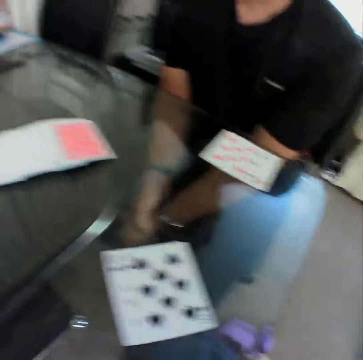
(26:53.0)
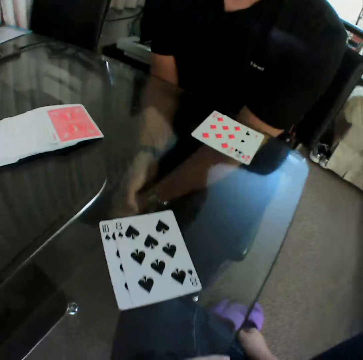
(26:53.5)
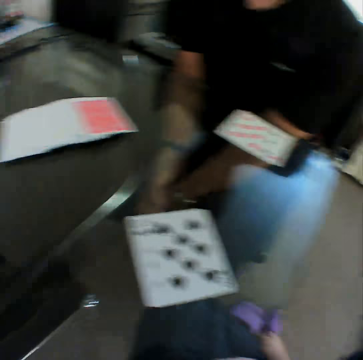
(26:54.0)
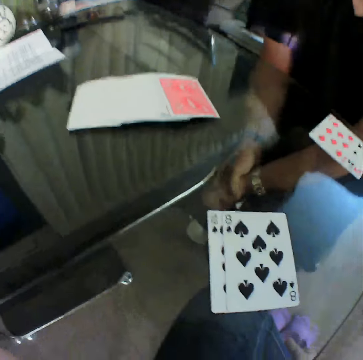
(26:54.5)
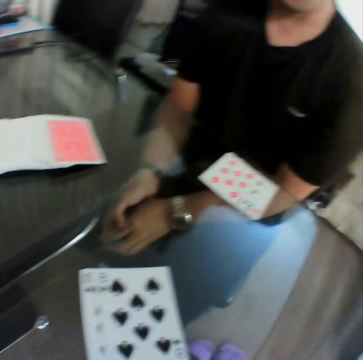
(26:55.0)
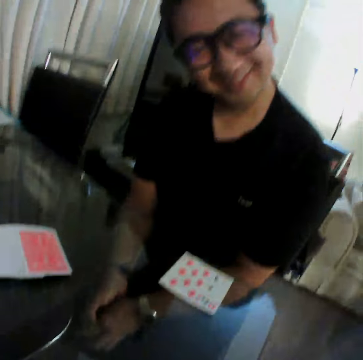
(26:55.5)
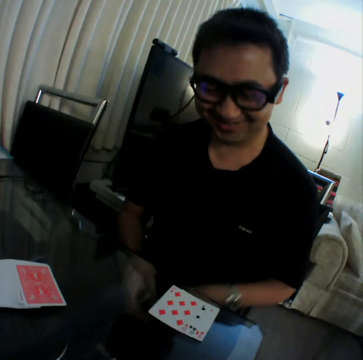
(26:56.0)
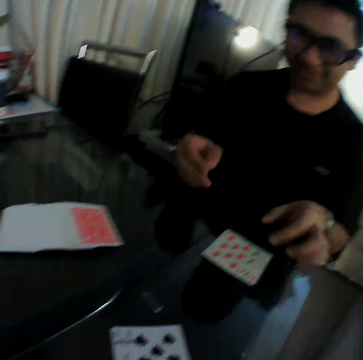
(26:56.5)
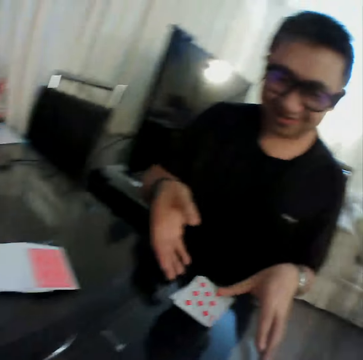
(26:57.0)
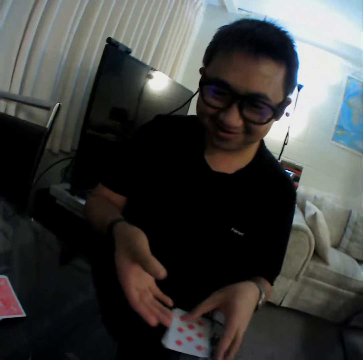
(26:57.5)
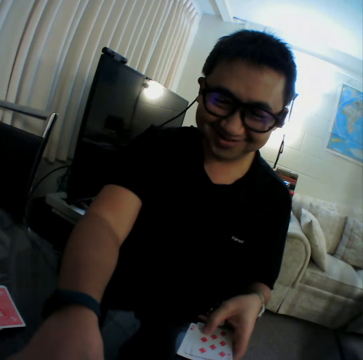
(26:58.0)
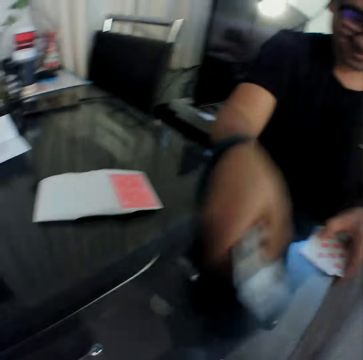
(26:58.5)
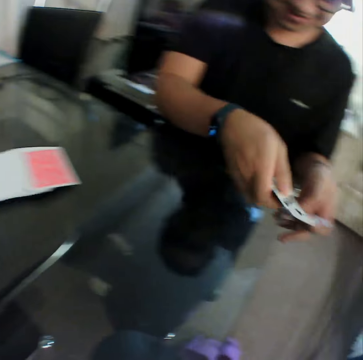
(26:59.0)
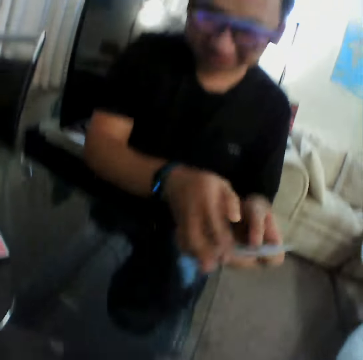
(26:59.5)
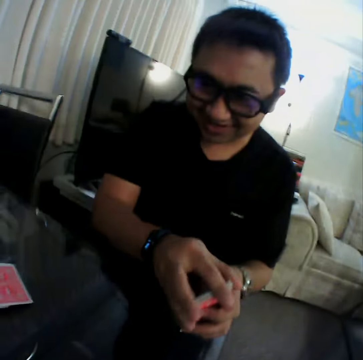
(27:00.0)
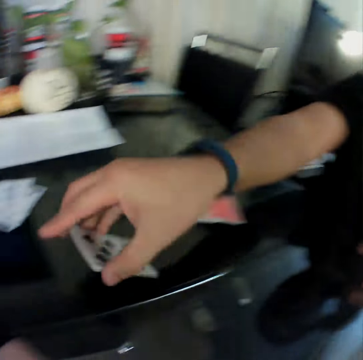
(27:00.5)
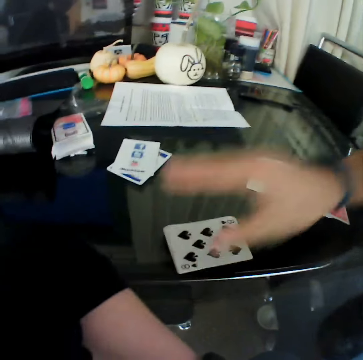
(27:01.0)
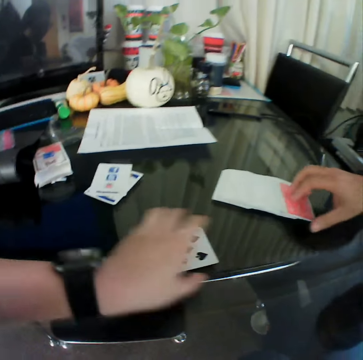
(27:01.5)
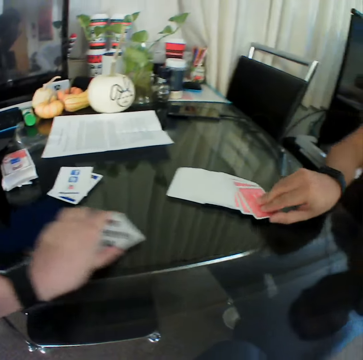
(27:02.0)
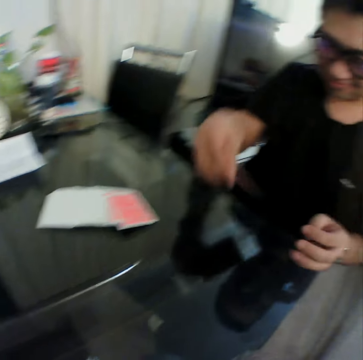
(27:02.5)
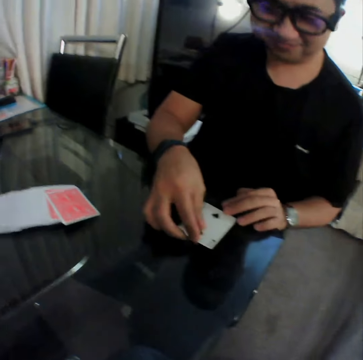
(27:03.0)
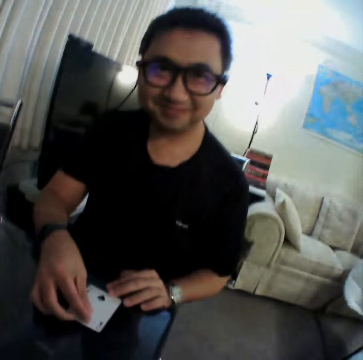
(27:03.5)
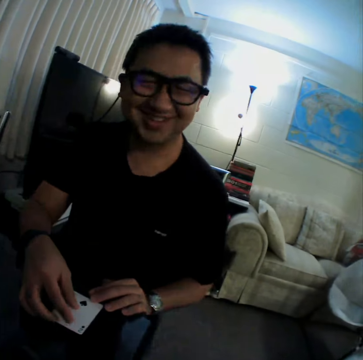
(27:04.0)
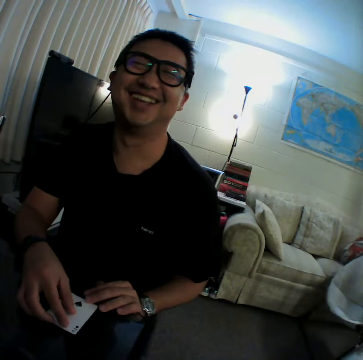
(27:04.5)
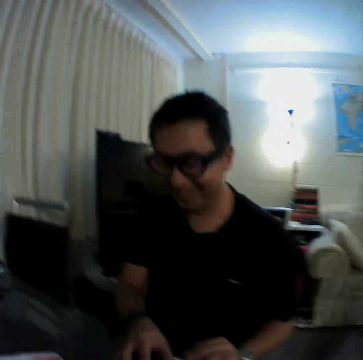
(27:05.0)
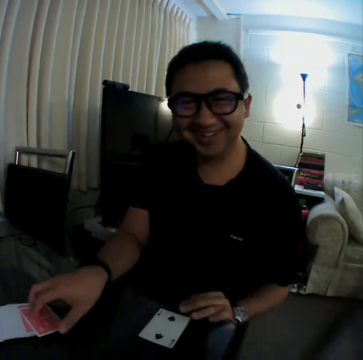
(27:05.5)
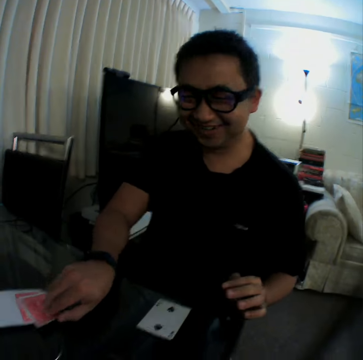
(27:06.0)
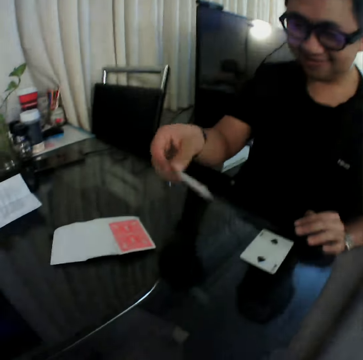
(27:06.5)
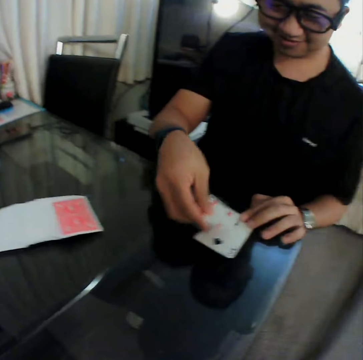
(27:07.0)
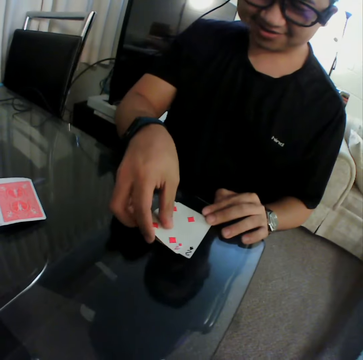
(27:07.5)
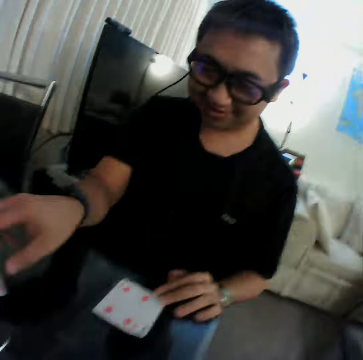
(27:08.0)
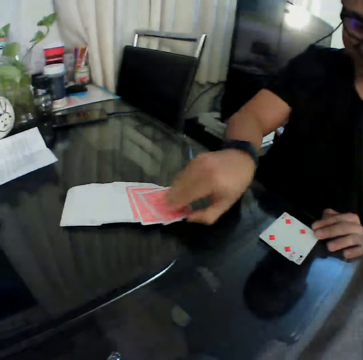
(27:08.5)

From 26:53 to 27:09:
A man packs the cards on the table with his hands. The man picks up the cards. The man picks up the cards again. The man holds the cards with both hands and places the cards in his hands on the table. The camera wearer pulls the card. He moves the cards on the table with his left hand. The man picks up a card from a deck on the table with his right hand. The man checks the card and places the cards in his hands on the table. The man holds the card with both hands and laughs. The man picks up a card from the deck on the table with his right hand, checks the card, and places the cards in his hands on the table.

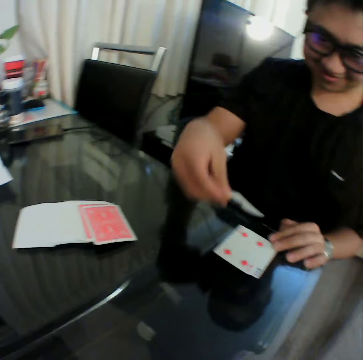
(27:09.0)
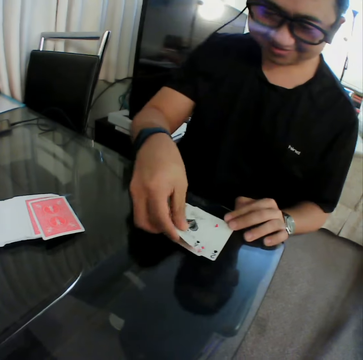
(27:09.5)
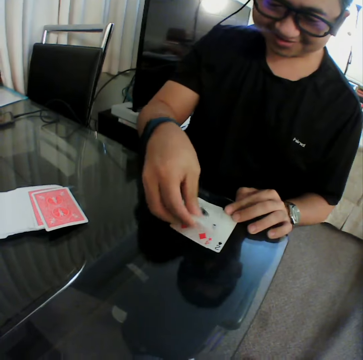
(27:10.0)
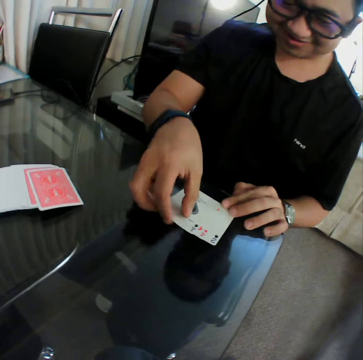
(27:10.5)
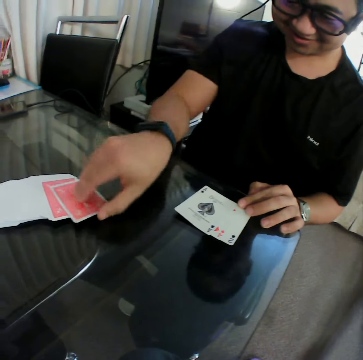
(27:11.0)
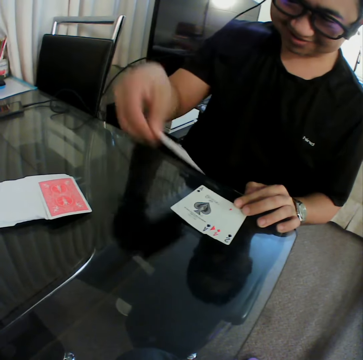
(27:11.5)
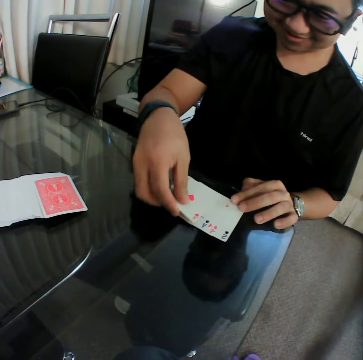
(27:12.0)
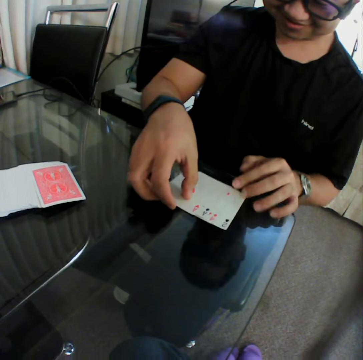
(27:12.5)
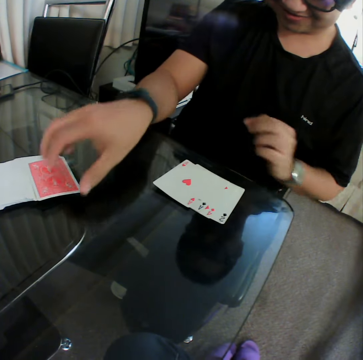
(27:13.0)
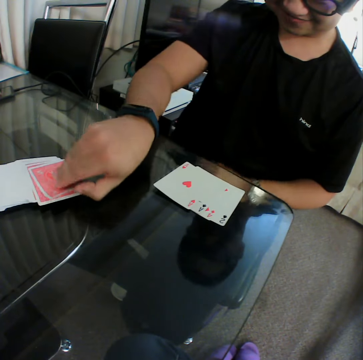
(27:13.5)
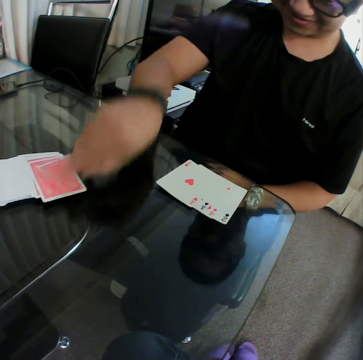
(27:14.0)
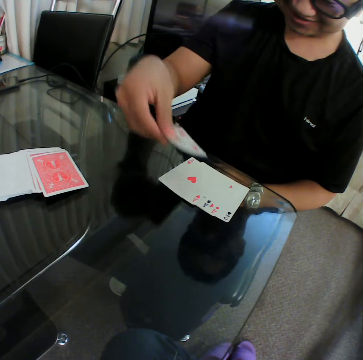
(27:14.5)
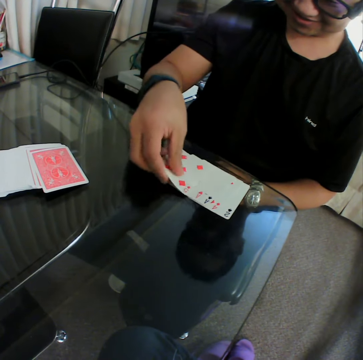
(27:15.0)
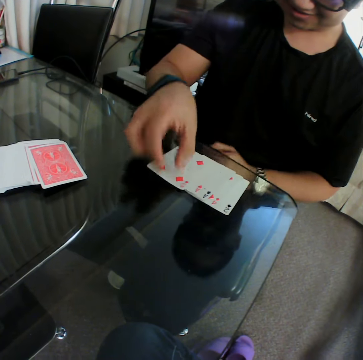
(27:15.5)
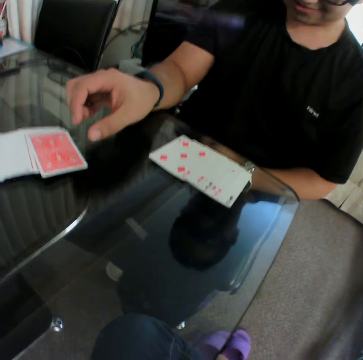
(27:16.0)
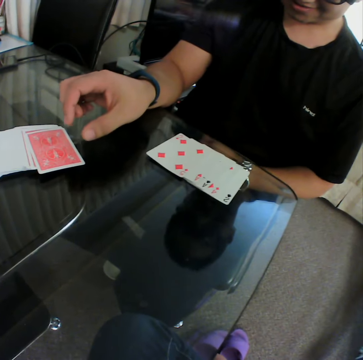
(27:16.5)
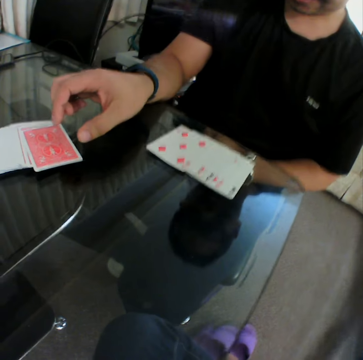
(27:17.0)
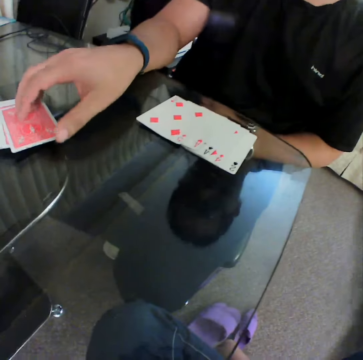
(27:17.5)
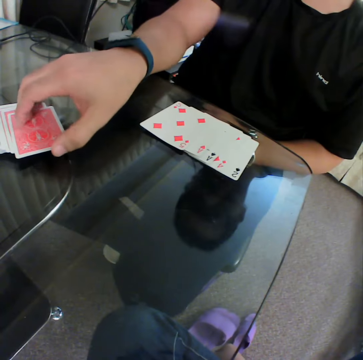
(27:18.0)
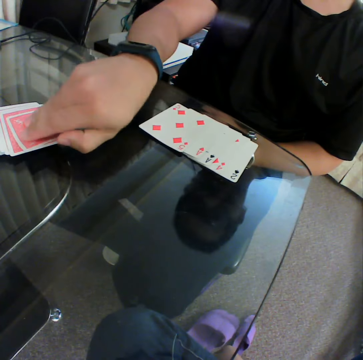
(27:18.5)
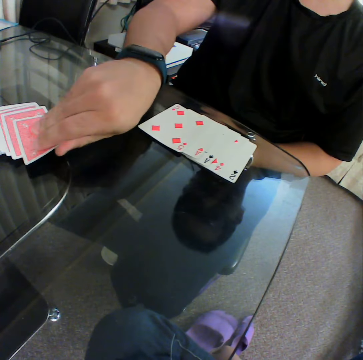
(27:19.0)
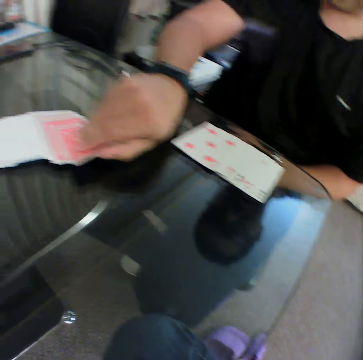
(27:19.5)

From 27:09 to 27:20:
A man picks a card from a deck on the table with his right hand. He places the cards in his hands on the table. He picks a card from the deck on the table with his right hand. He checks the card. He places the cards in his hands on the table. He picks a card from the deck on the table with his right hand. He checks the card. He places the cards in his hands on the table. He picks a card from the deck of cards on the table with his right hand.

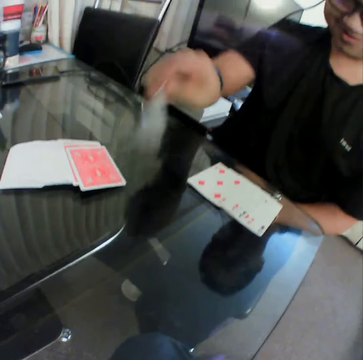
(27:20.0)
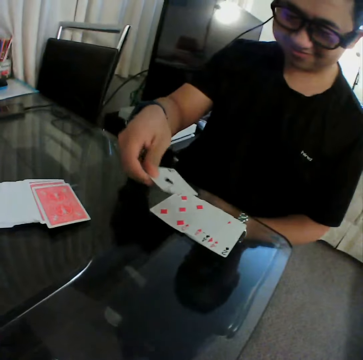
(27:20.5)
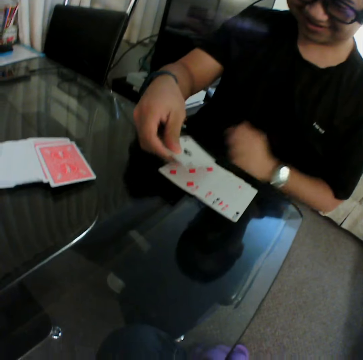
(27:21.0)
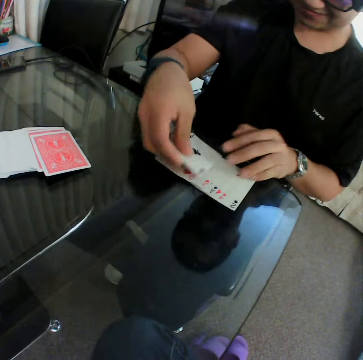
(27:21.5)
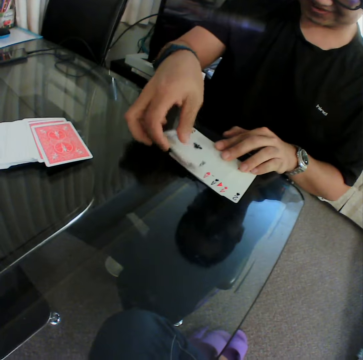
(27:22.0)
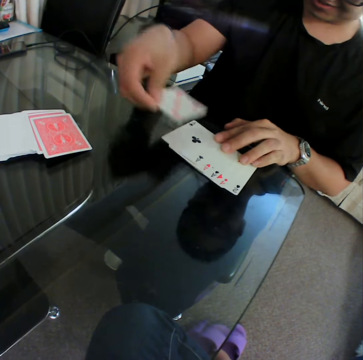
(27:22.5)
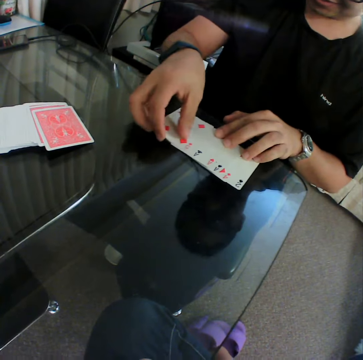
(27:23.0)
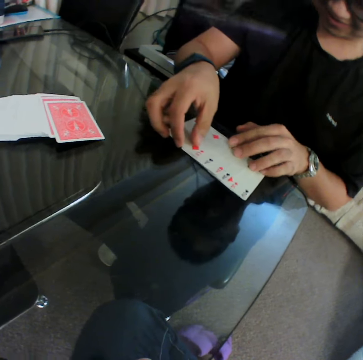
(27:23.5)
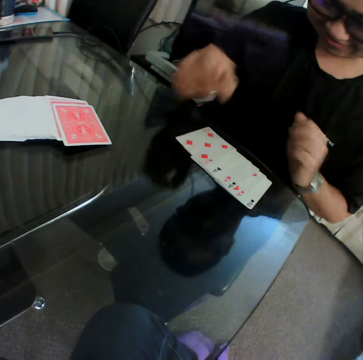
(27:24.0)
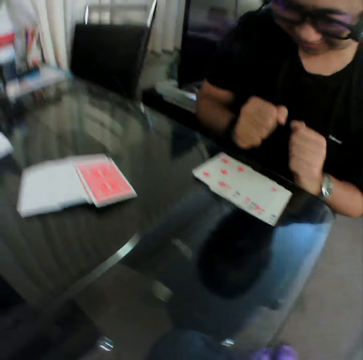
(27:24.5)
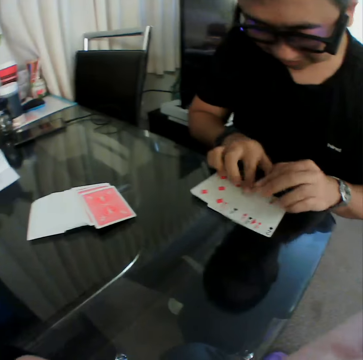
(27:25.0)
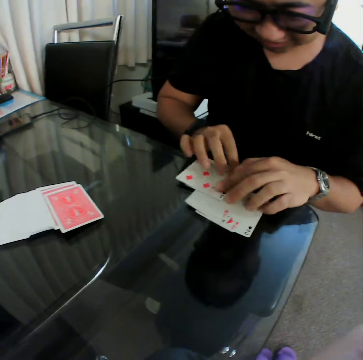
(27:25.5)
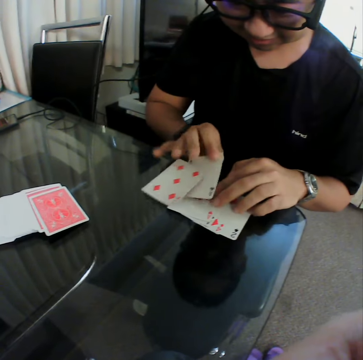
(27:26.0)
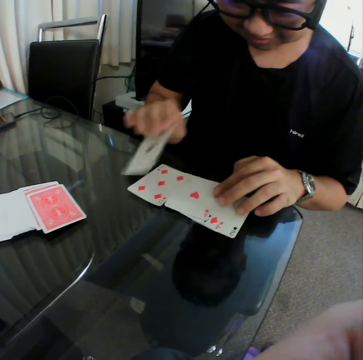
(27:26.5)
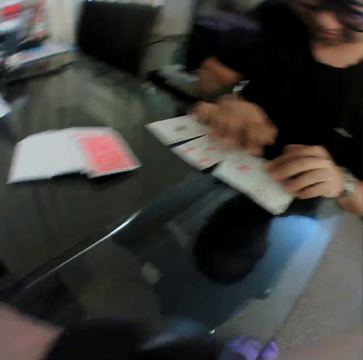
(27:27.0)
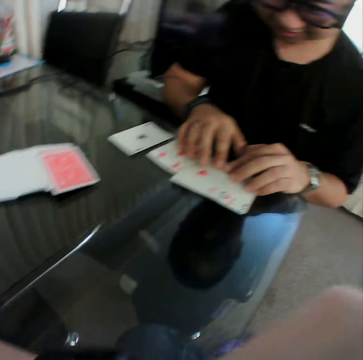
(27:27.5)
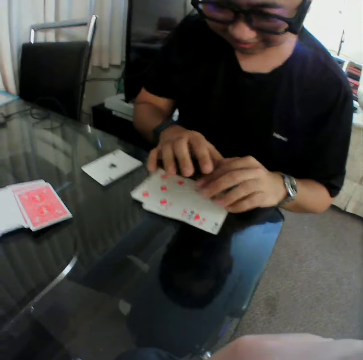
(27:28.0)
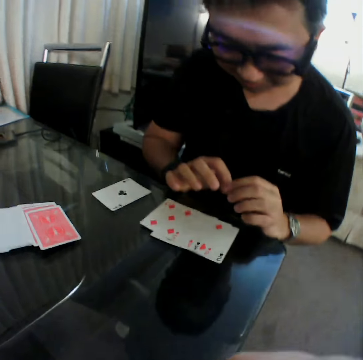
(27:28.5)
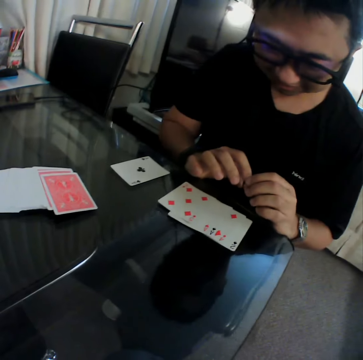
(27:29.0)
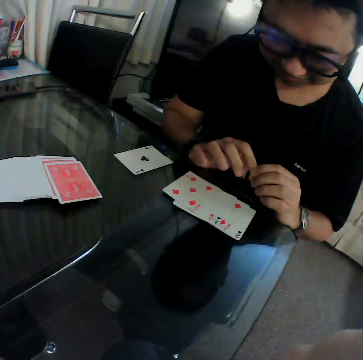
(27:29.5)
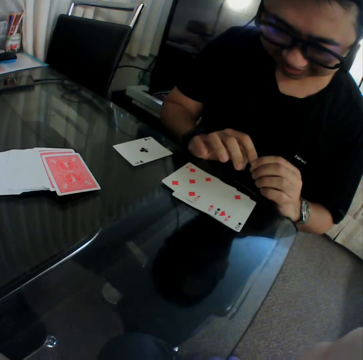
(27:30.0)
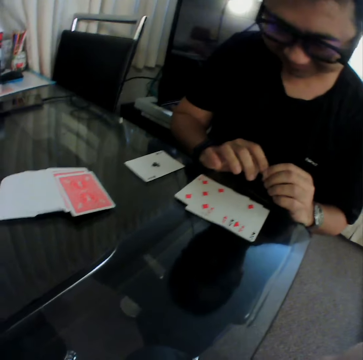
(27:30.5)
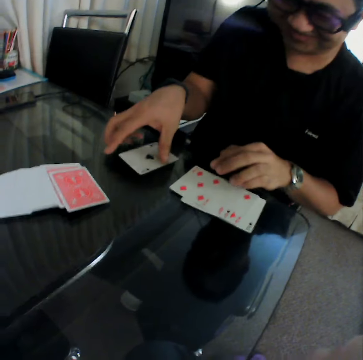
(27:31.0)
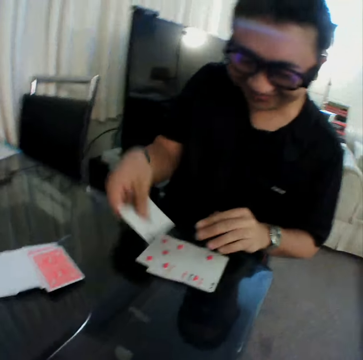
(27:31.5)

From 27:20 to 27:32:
A man checks the card. He places the card in his right hand on the table. He places his left hand on the cards on the table. He picks a card from the table with his right hand. He places the card in his right hand on the table. He pulls his hands off the cards. He holds the cards with both hands. He arranges the cards on the table with his hands. He pulls a card and puts the card on the table. He holds the cards with both hands. He pulls his hands off the cards. He picks a card from the table with his right hand.
